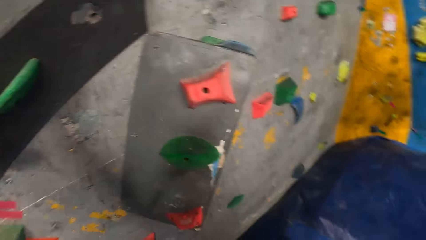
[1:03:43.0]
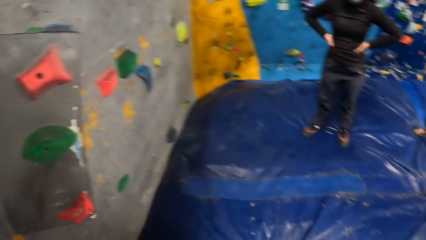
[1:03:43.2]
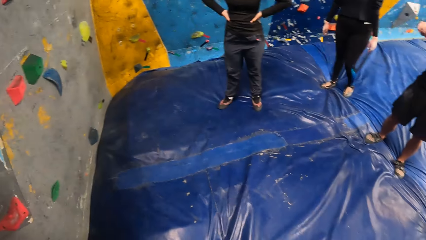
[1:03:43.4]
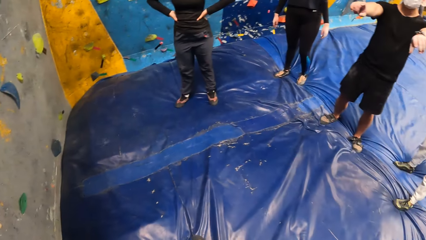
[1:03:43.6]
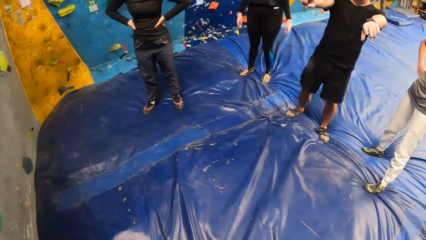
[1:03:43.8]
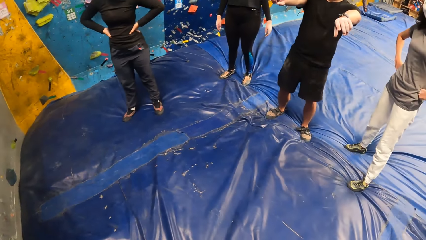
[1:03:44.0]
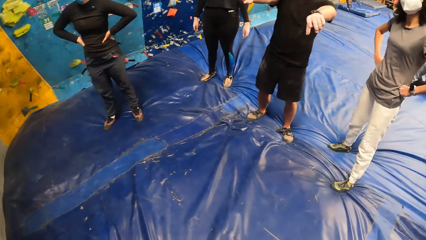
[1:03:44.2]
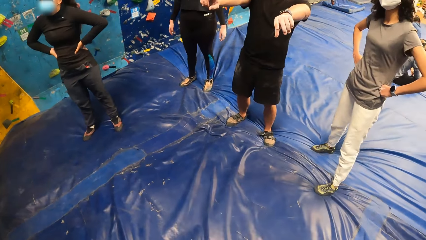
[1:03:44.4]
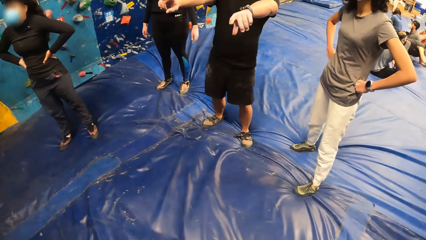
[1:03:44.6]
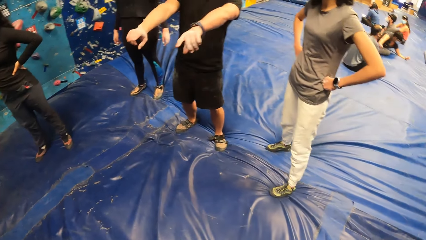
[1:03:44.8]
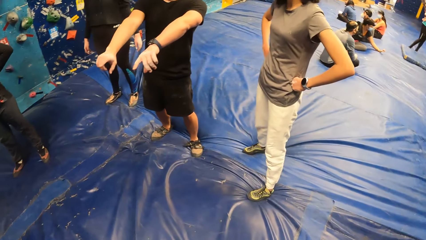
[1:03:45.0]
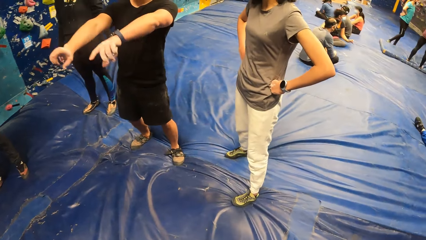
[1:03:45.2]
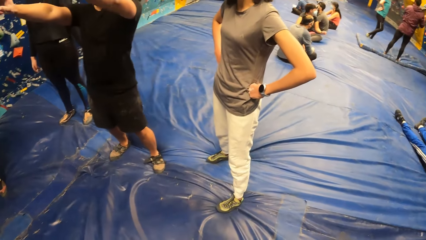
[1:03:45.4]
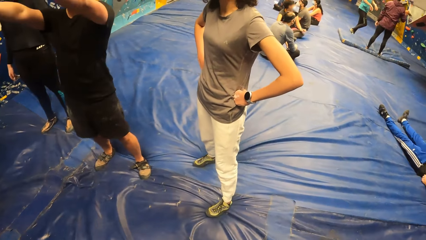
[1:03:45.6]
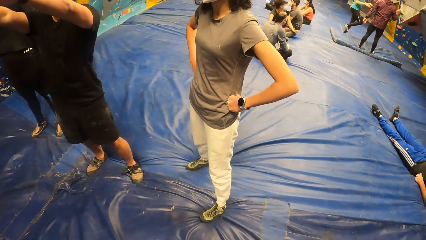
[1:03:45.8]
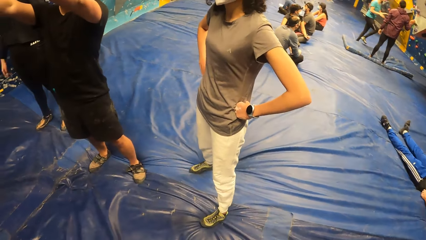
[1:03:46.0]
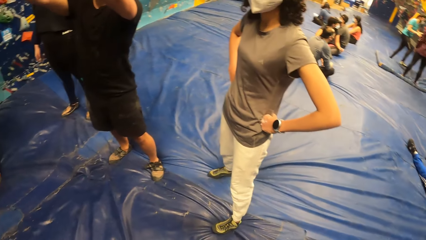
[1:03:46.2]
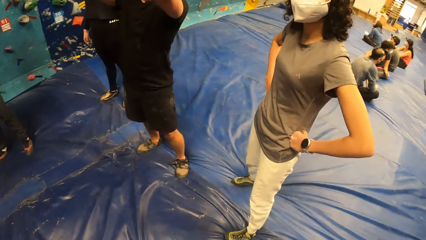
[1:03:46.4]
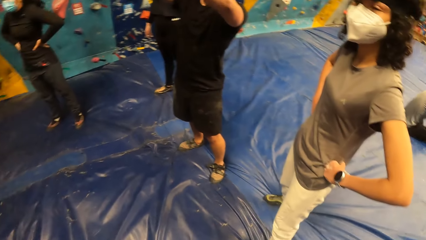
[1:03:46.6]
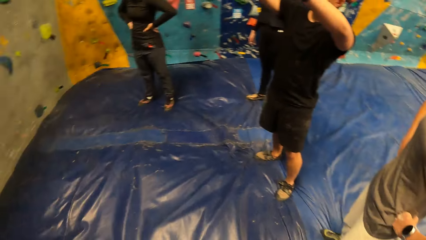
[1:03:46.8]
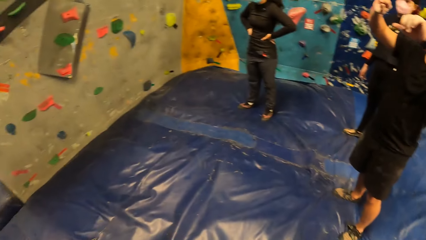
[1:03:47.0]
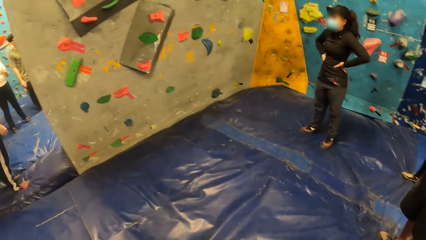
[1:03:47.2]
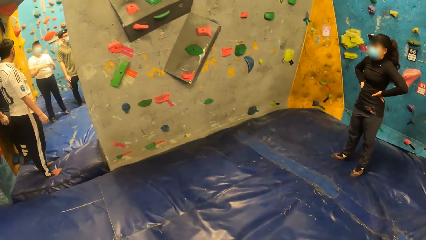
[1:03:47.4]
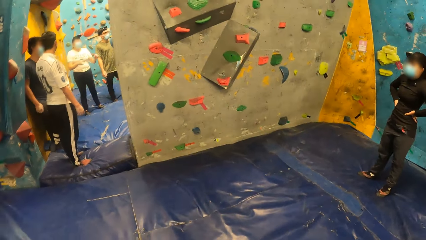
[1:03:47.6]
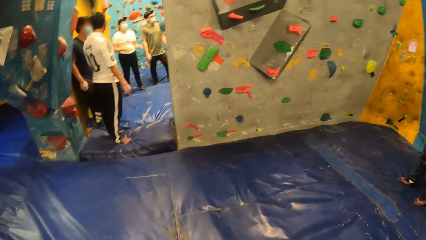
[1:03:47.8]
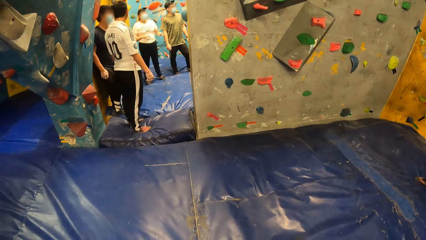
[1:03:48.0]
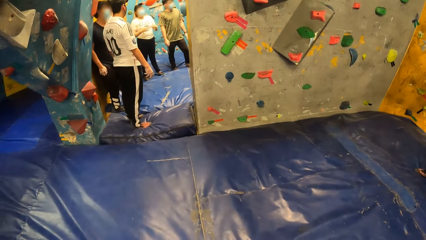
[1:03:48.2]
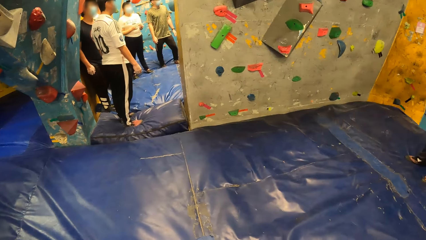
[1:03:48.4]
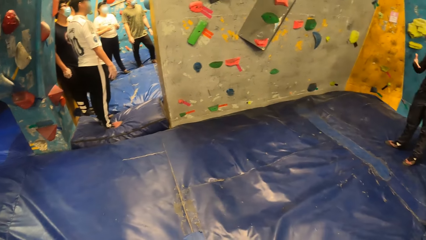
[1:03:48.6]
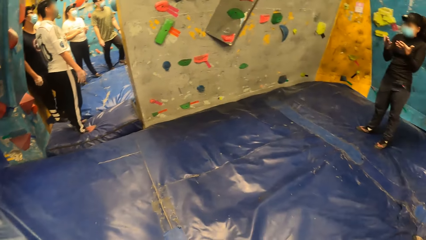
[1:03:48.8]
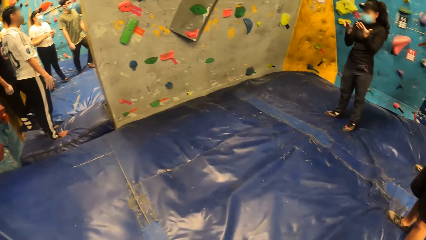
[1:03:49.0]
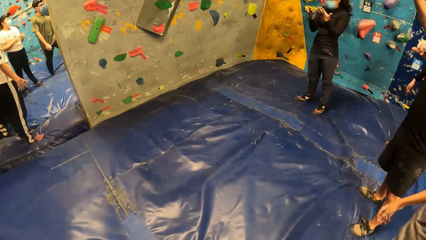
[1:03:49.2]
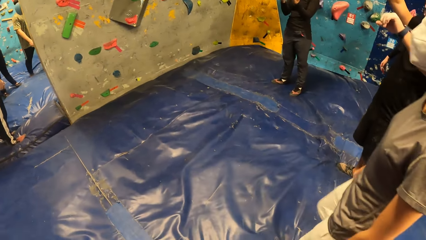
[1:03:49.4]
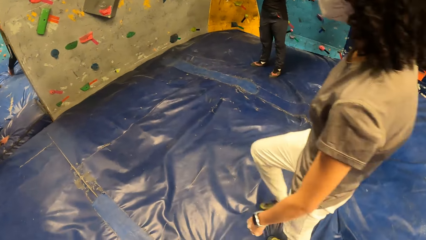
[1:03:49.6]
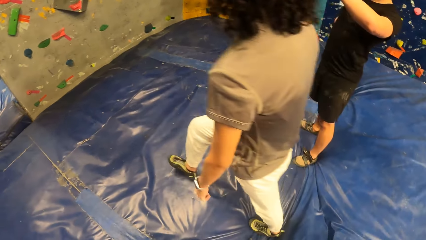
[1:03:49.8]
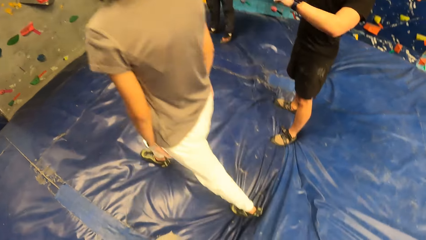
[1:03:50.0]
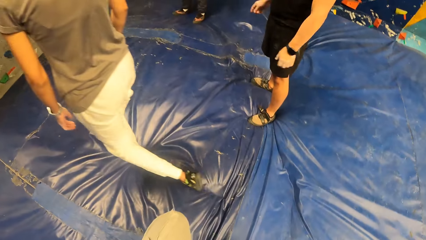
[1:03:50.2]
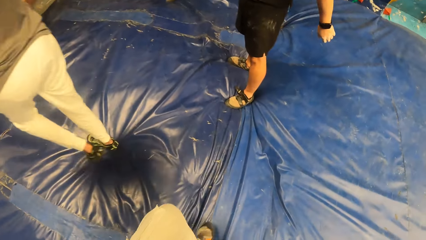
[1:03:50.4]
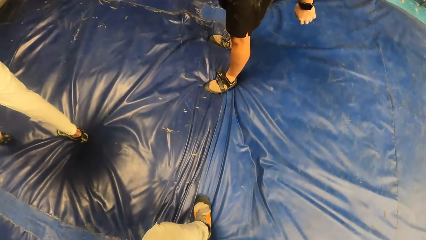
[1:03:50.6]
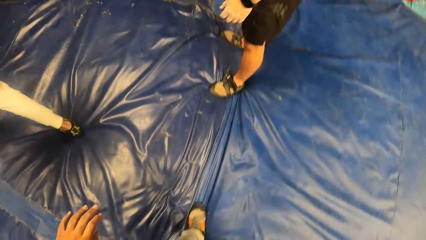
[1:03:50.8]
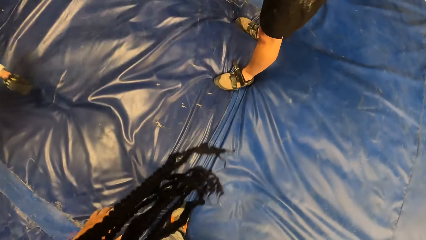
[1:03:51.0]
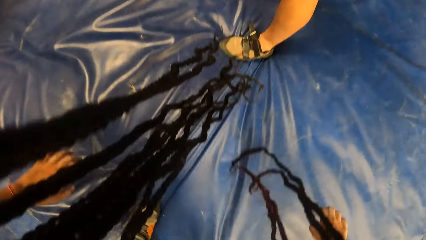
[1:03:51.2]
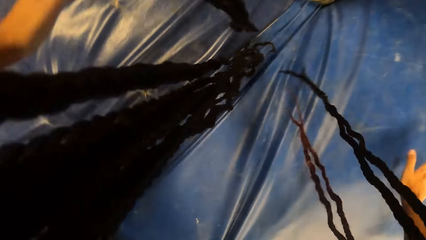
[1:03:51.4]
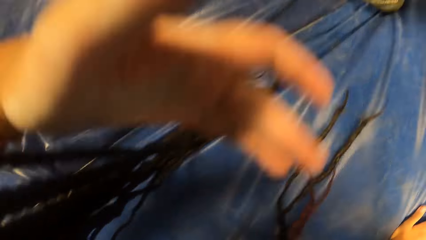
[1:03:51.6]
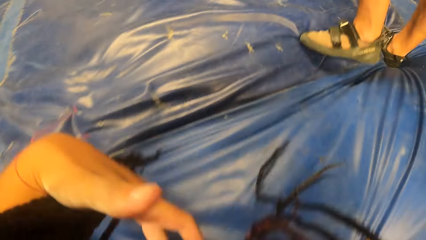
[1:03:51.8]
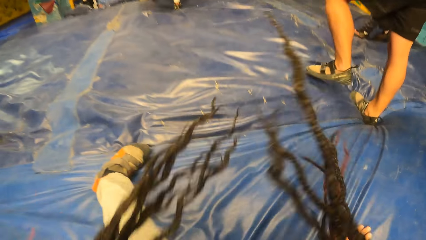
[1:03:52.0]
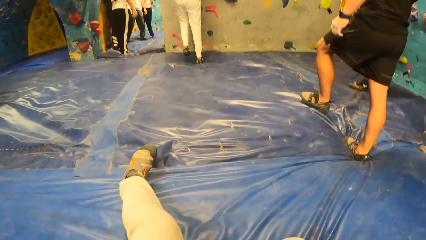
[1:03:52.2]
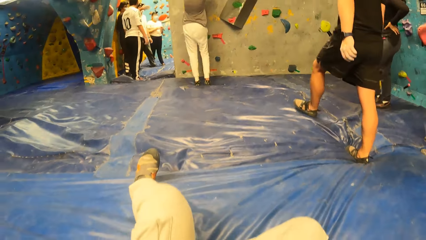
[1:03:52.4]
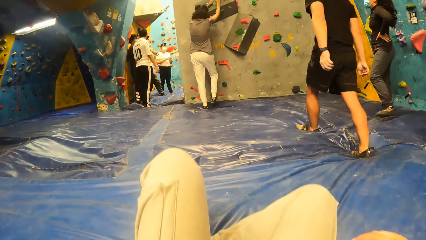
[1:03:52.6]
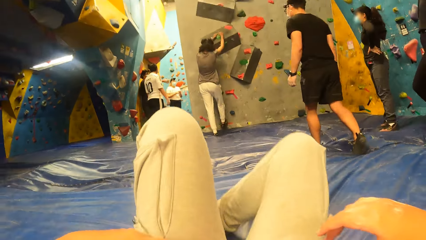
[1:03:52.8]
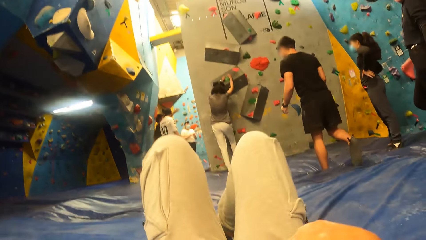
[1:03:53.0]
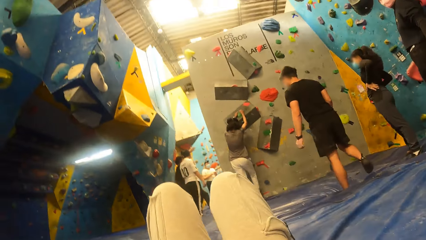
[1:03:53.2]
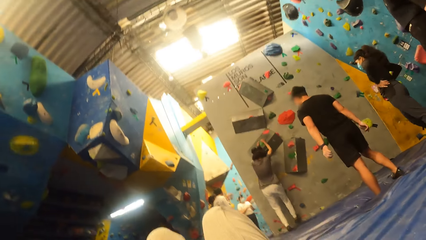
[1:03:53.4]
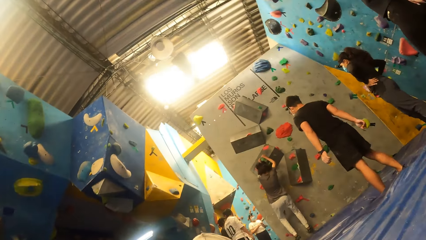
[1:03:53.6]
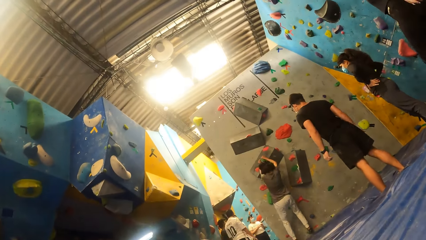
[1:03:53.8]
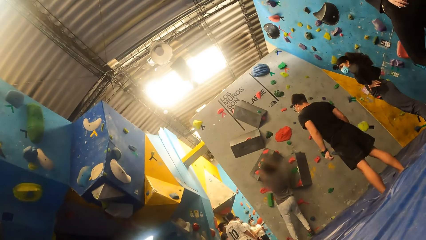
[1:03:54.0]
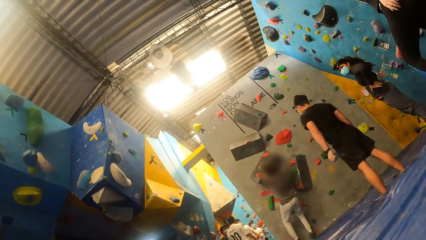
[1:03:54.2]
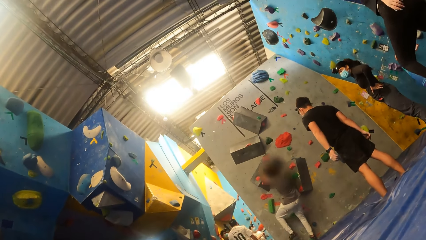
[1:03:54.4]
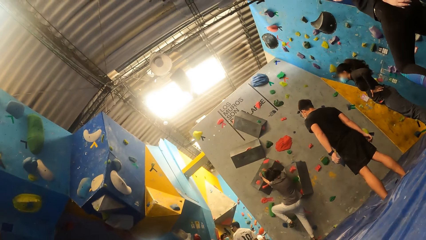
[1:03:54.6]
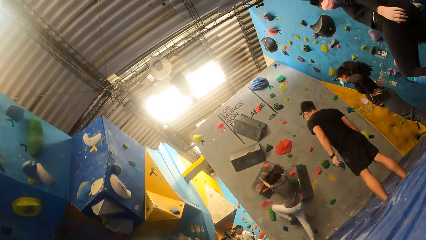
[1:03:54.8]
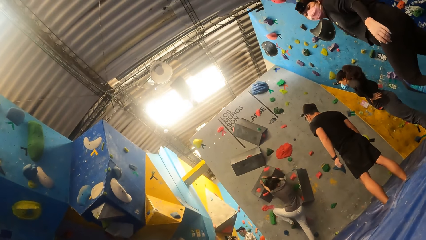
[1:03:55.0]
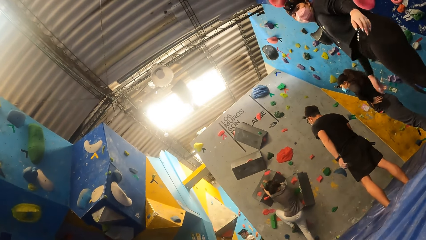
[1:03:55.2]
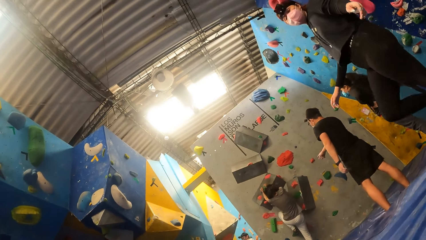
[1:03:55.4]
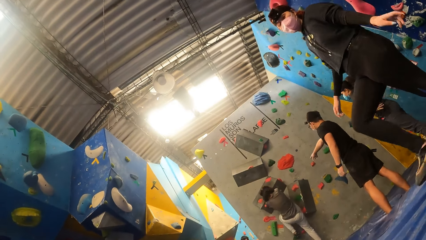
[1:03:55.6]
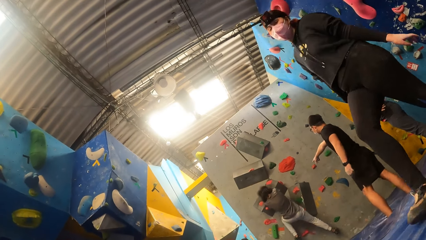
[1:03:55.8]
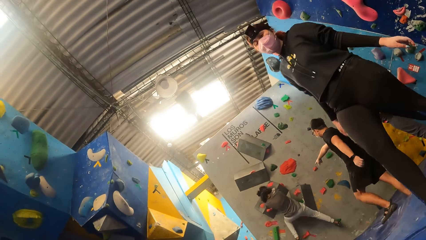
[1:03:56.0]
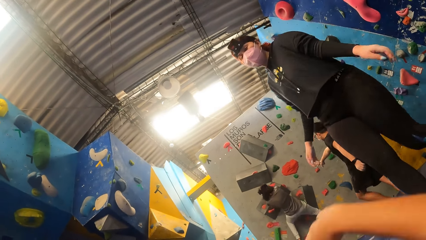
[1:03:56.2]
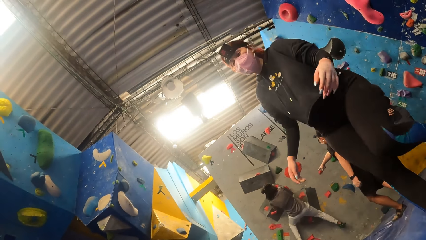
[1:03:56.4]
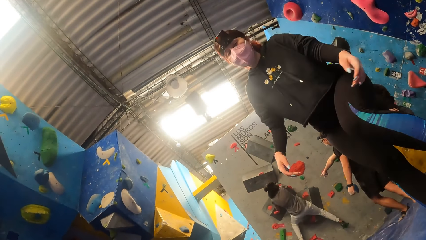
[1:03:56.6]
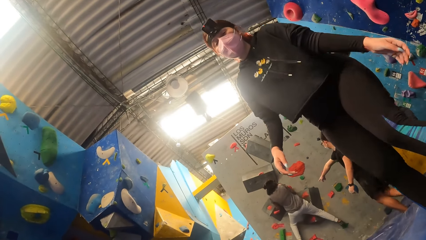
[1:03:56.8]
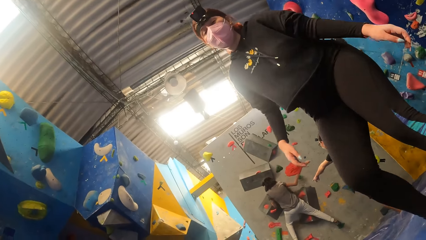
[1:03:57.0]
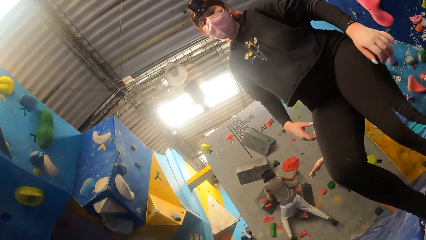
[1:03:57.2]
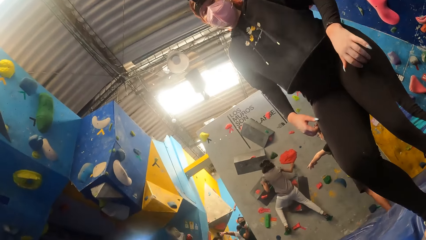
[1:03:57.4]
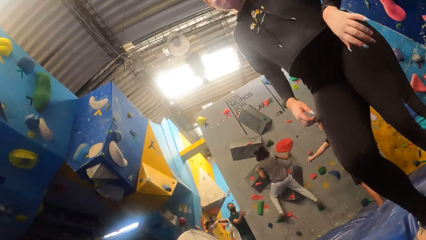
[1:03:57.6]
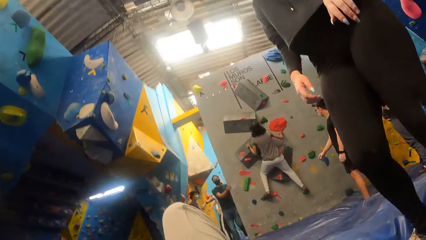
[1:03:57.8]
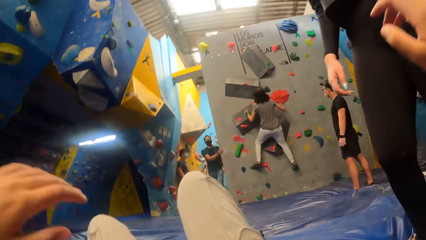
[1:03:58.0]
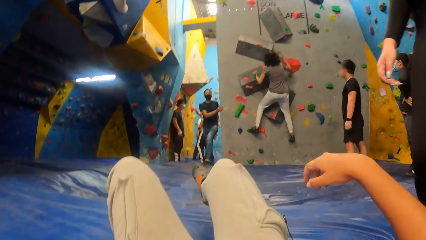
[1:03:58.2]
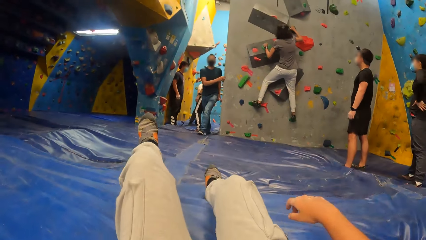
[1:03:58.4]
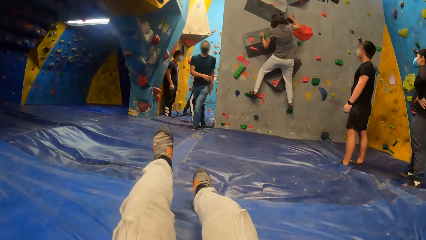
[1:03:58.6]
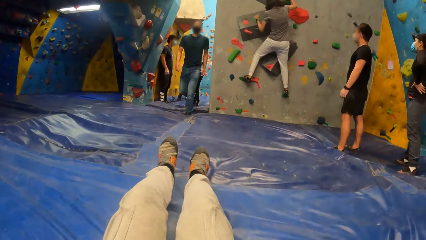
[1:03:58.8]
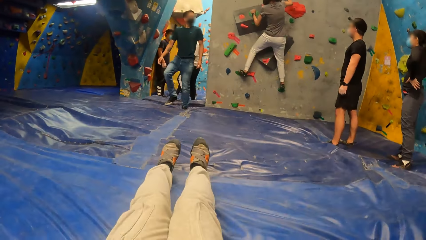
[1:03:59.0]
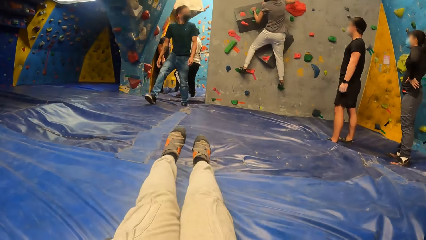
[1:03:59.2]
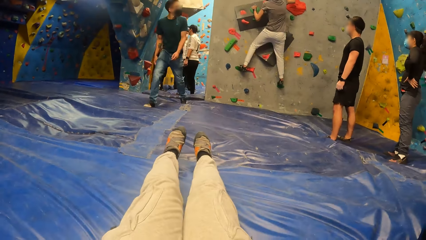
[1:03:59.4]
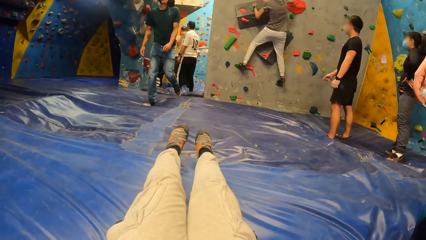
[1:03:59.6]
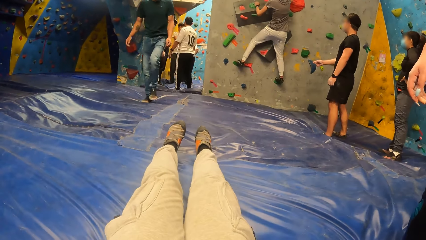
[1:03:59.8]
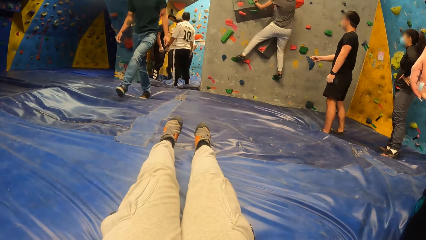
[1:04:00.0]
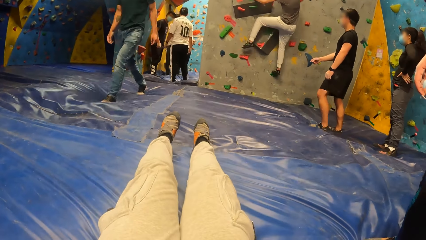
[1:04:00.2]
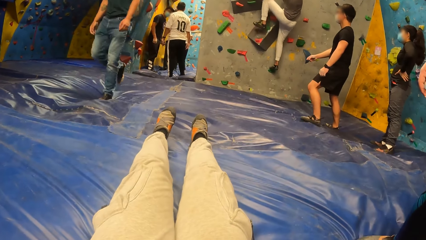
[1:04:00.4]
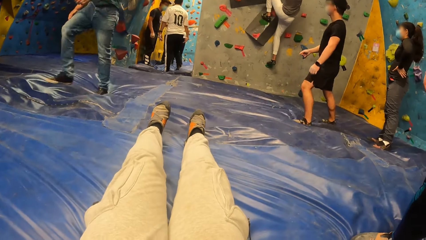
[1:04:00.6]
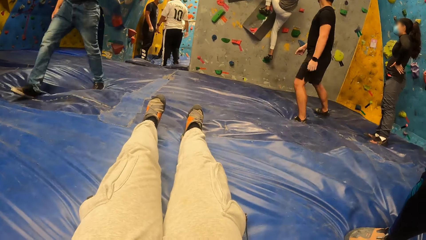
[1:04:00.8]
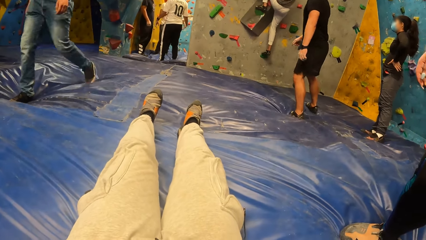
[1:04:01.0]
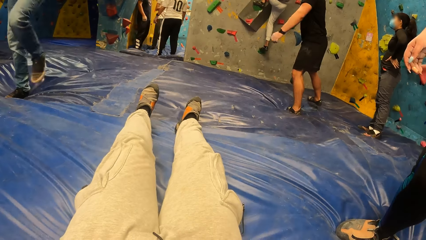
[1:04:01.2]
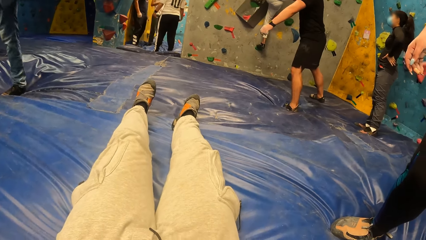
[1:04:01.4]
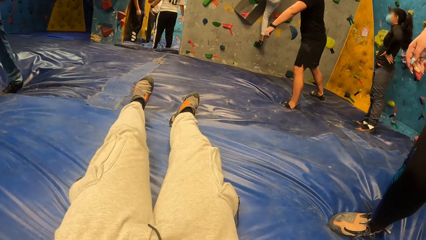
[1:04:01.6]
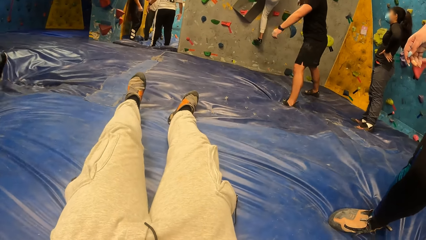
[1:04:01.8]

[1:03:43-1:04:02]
The camera wearer holds the rock, lifts a hand up, moves the right hand down and looks around. They move forward and look around. They move a leg forward, move the hands forward and squat. They move the hair back, sit down and lie down. They look around. They interact with a woman. They lift a hand up, move the hand back and move the hand forward. They move the legs, sit up and move the legs.
